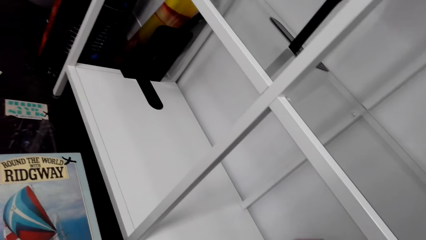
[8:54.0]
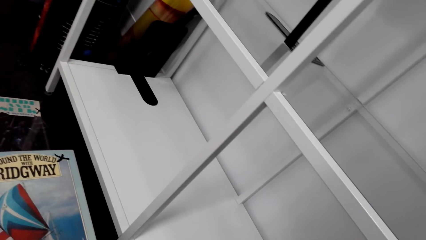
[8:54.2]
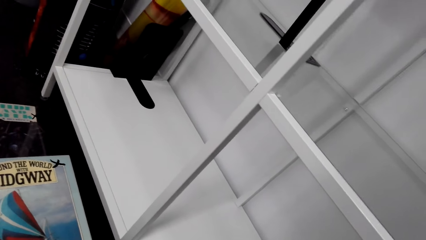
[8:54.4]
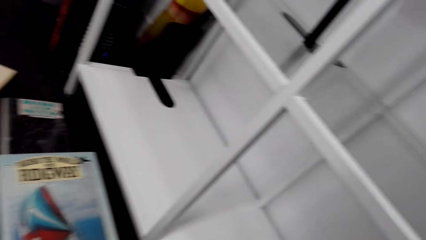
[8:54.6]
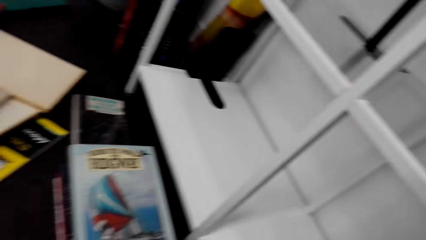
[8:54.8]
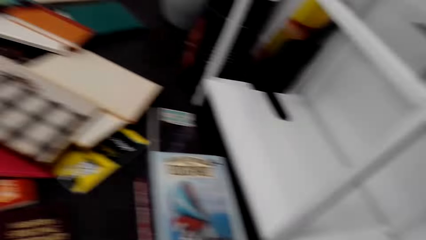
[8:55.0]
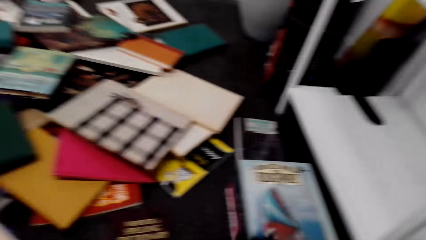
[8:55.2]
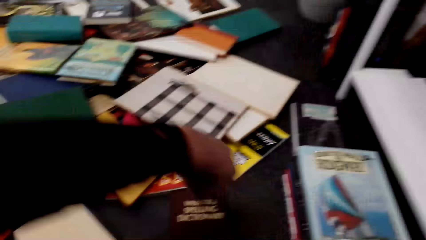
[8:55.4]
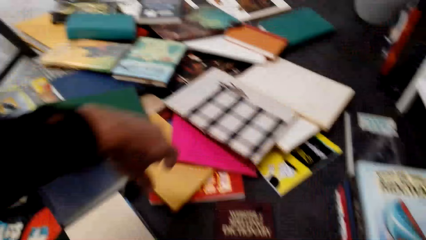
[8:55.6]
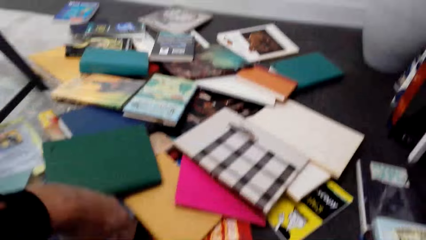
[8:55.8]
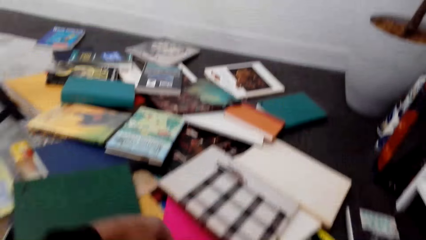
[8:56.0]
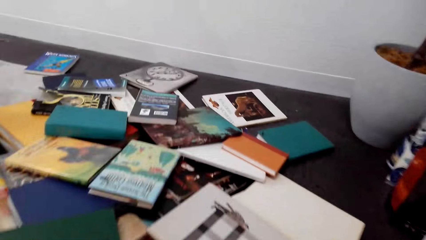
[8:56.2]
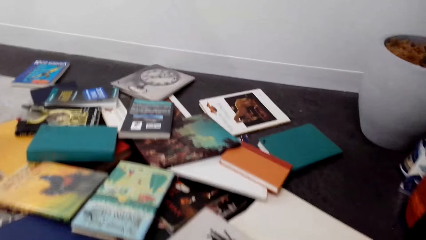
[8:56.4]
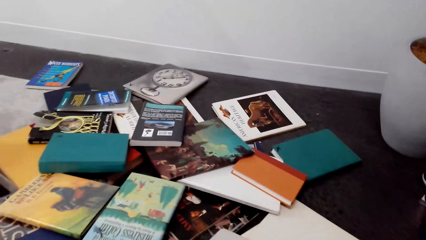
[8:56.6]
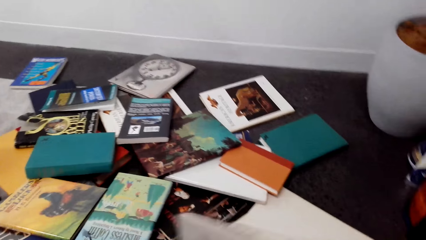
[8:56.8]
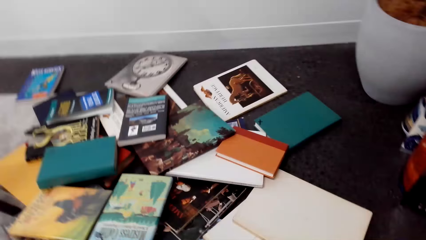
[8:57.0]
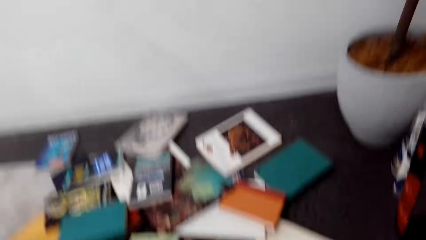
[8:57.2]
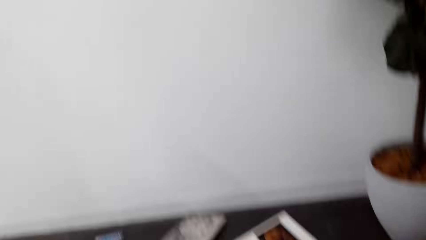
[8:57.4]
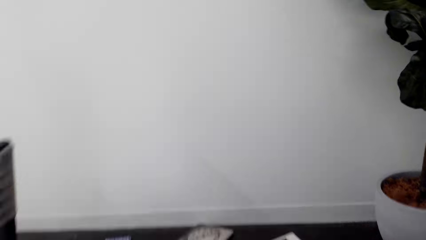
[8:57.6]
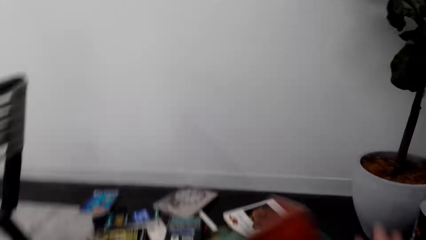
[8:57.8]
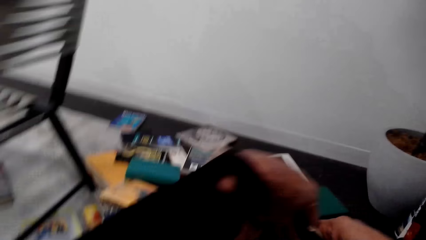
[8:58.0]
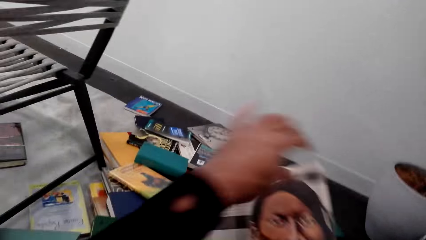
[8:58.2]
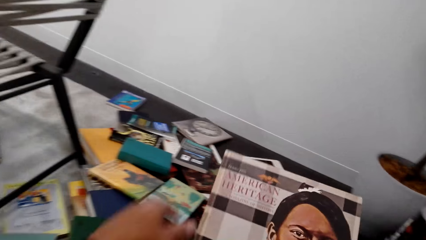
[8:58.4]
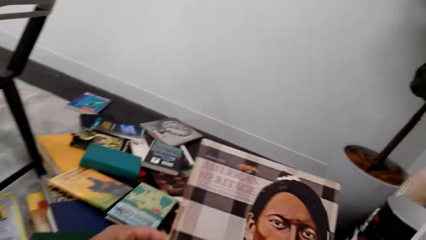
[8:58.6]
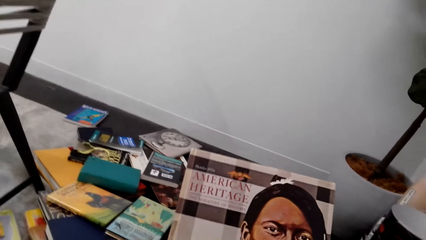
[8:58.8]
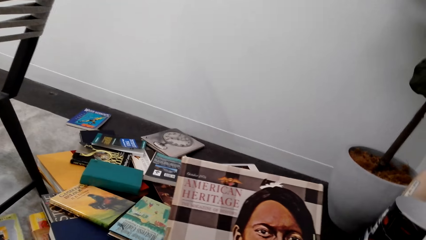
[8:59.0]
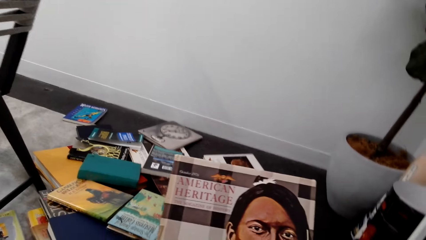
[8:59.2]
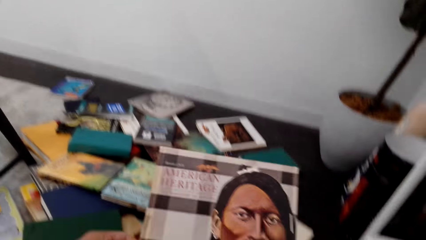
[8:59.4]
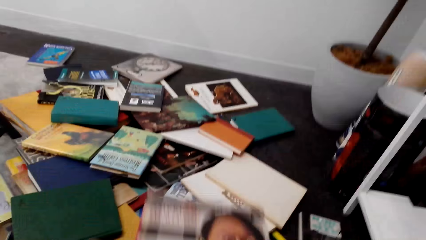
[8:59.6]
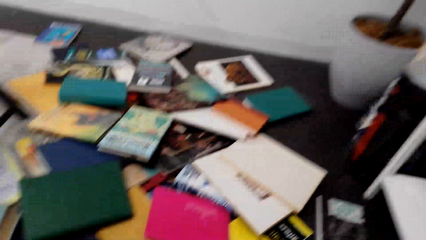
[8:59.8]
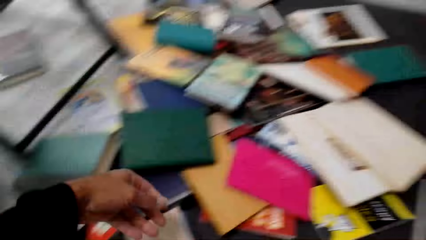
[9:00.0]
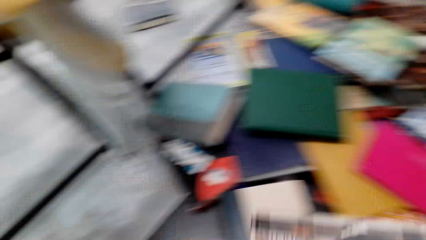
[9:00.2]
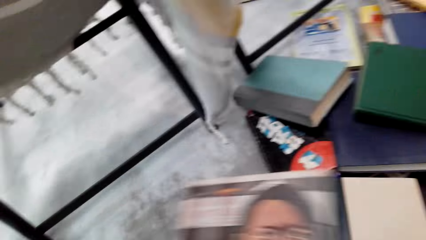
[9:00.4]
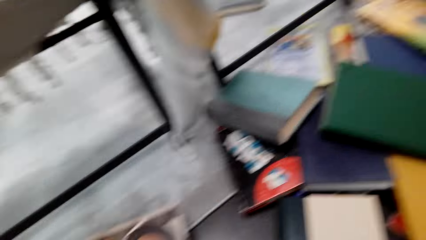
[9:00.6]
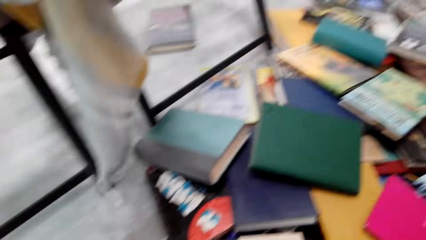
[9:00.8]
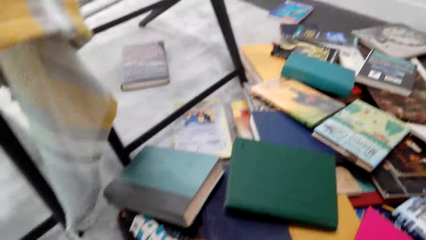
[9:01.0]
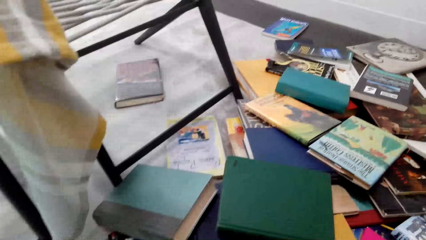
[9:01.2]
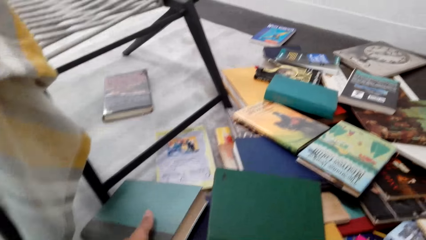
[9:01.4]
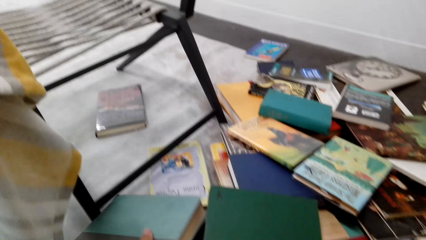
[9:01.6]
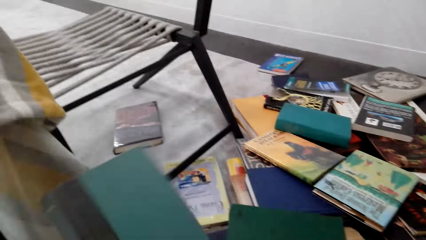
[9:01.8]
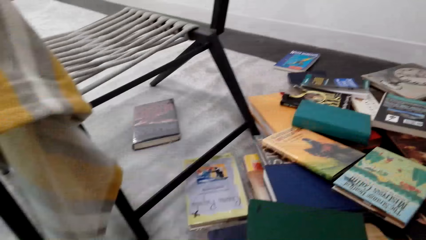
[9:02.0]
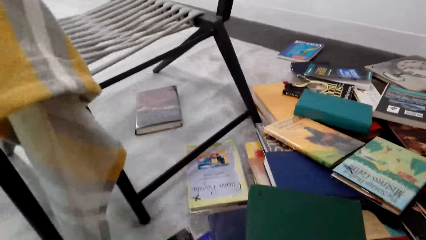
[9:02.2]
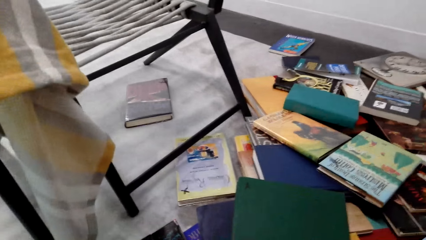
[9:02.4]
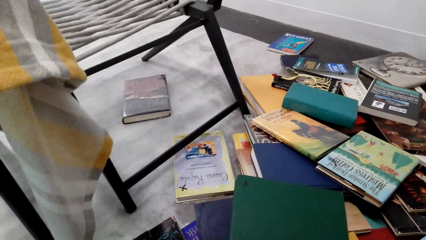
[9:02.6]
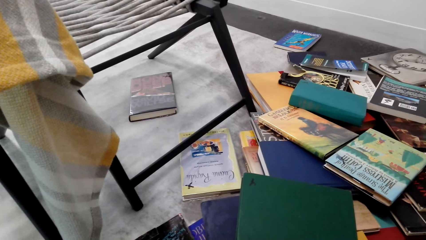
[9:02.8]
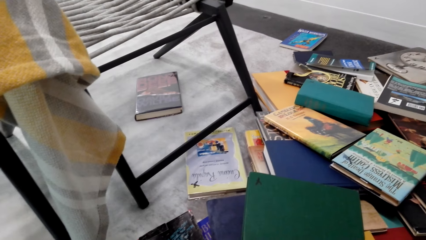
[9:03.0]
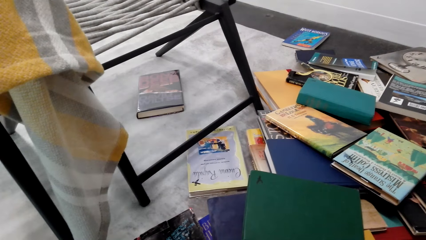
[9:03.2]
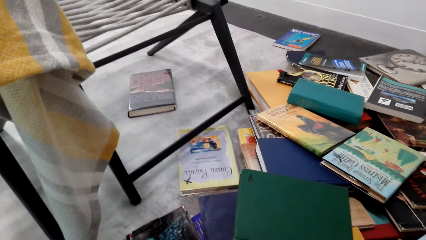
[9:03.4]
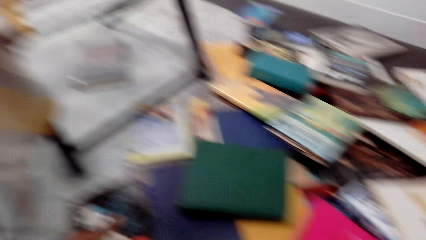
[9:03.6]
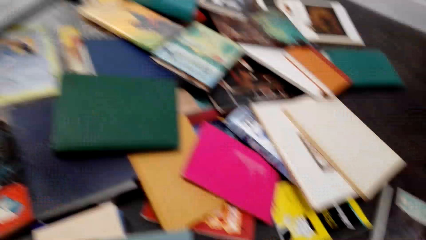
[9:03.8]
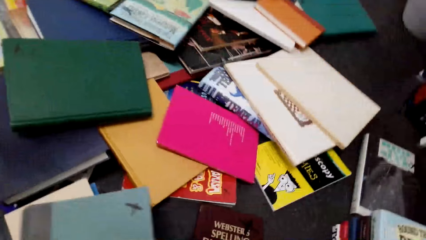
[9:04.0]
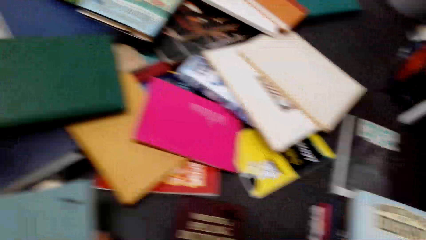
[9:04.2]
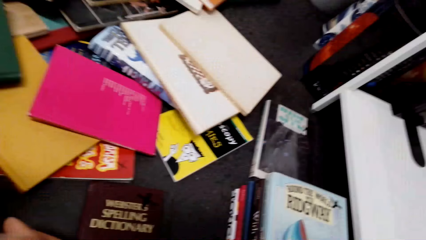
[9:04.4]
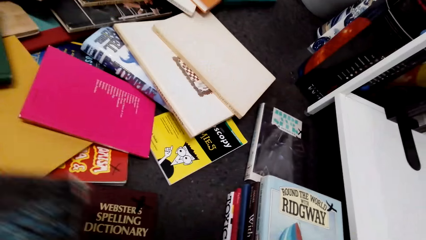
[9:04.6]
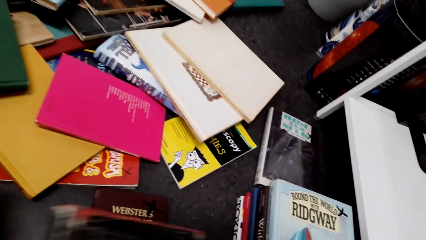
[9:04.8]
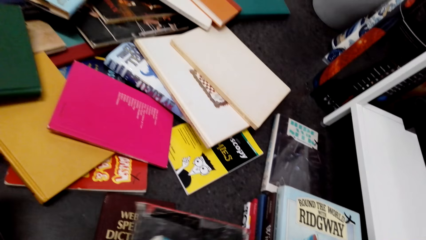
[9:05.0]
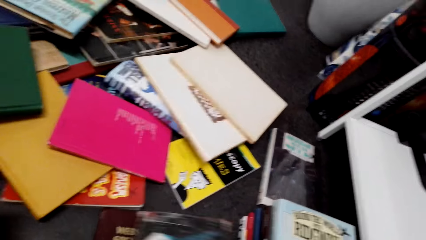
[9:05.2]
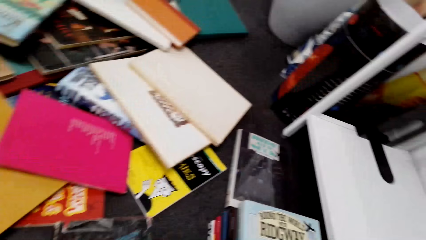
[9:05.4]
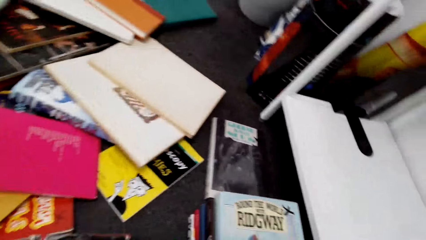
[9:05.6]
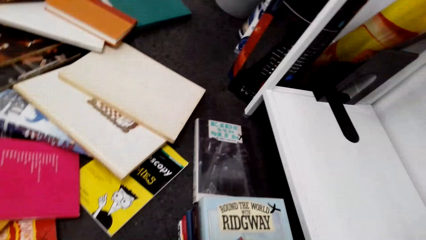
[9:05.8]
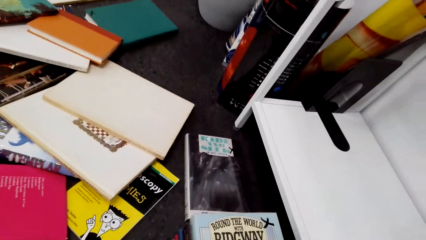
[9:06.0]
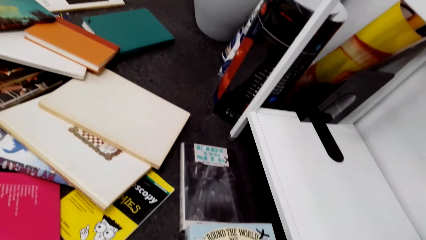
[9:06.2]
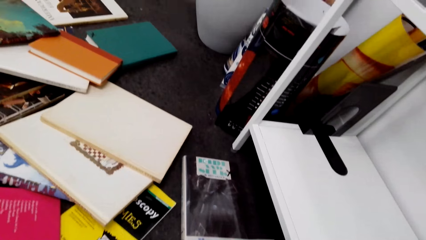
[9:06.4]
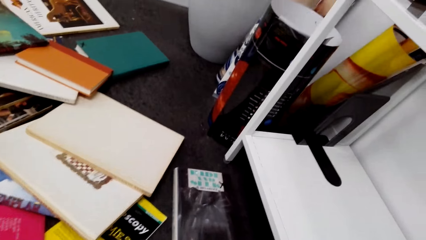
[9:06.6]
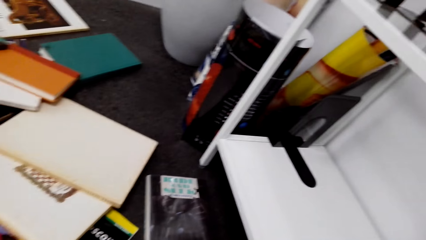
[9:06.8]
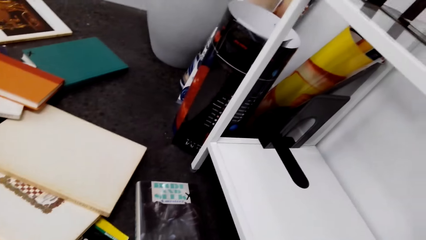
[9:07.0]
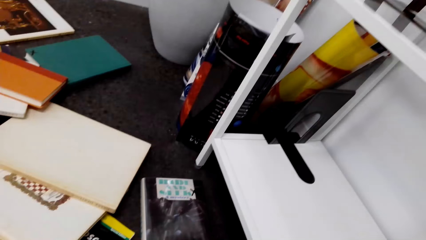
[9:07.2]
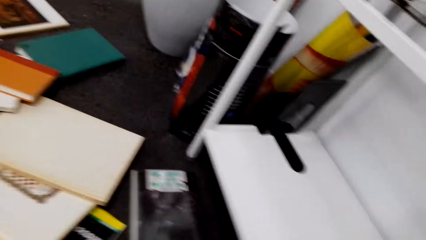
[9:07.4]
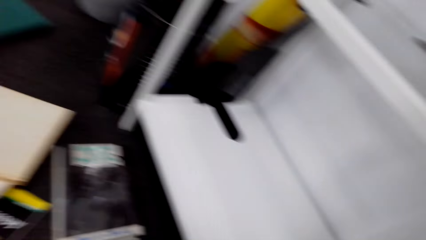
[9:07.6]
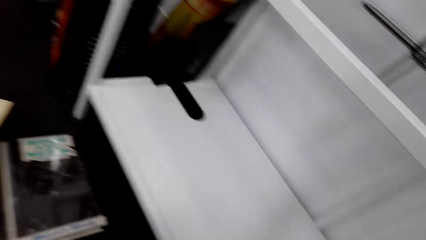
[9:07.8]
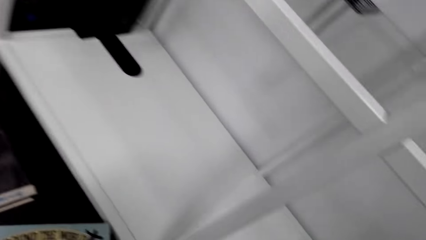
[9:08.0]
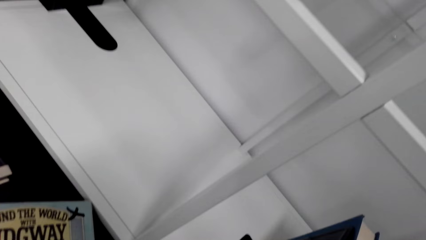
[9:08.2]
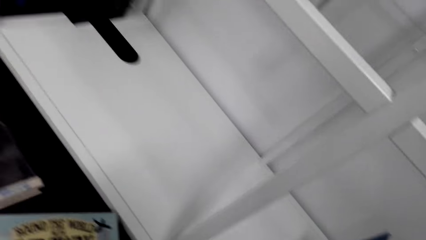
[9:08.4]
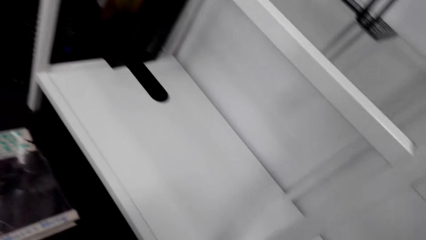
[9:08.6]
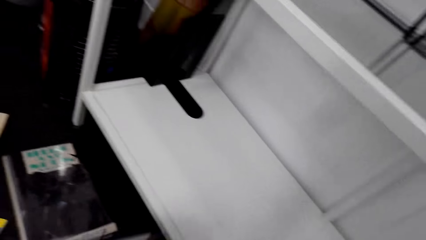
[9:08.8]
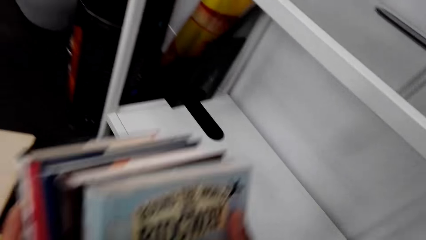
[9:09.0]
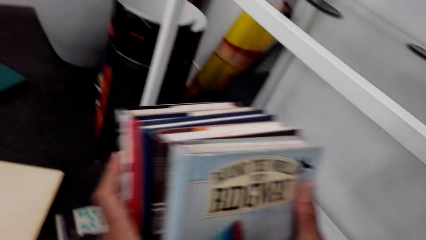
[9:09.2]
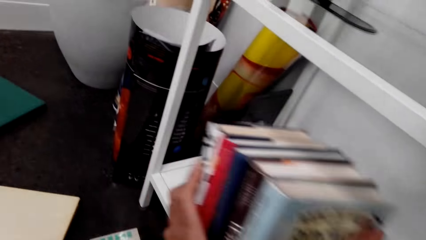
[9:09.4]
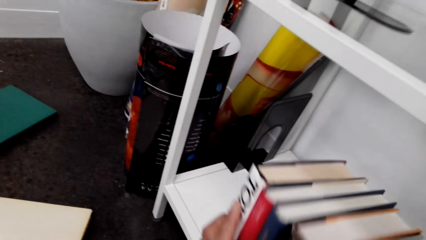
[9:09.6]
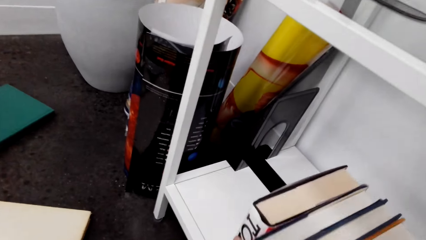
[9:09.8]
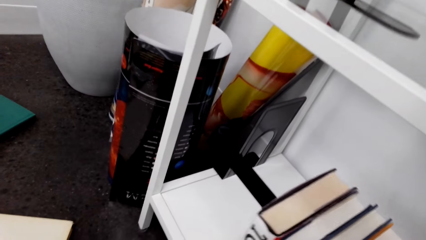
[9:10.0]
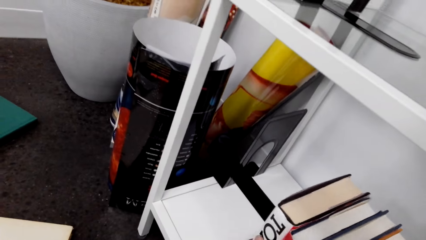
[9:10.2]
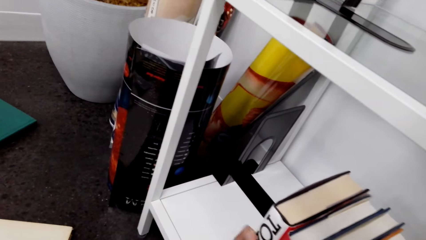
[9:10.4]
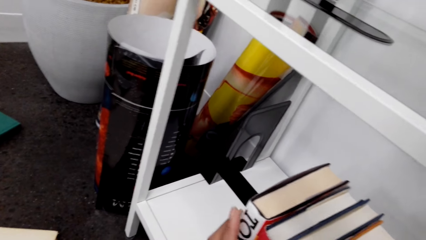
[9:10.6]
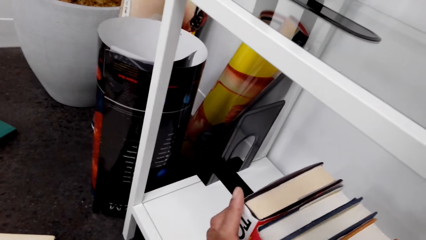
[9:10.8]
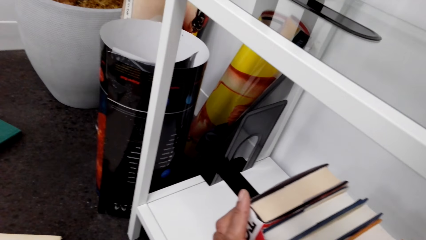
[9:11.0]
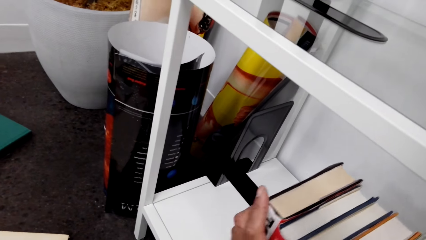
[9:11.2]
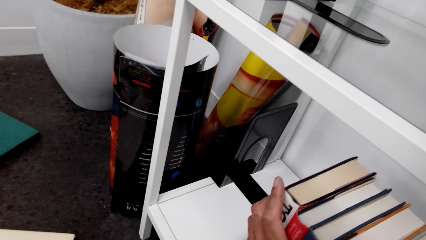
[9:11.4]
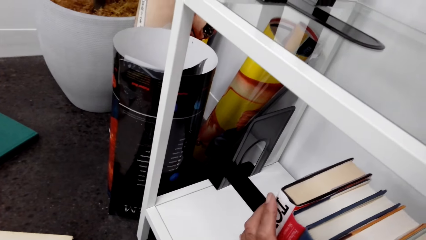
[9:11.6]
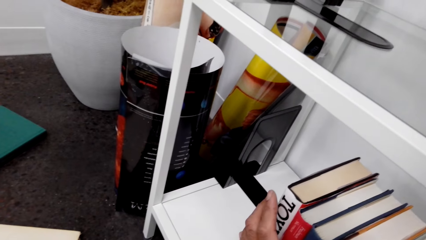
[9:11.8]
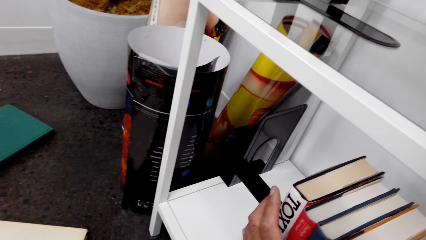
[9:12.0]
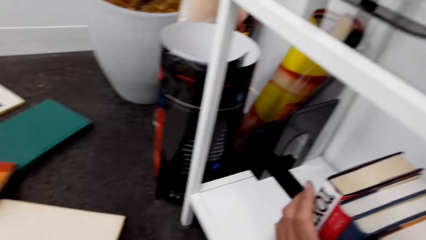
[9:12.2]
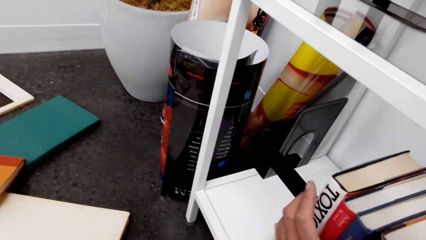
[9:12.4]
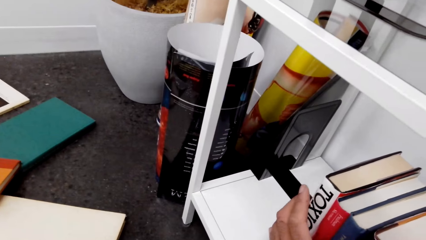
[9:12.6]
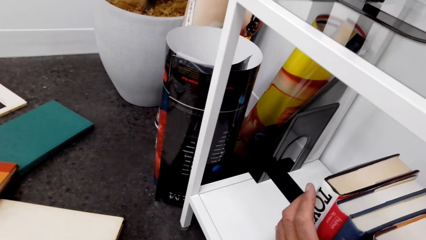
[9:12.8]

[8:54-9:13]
The camera wearer collects the books on the floor. They put the books on the shelf.
